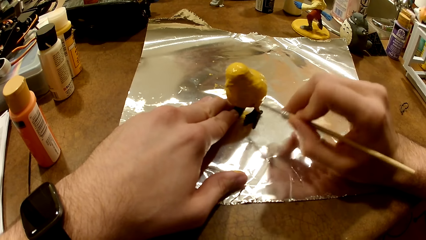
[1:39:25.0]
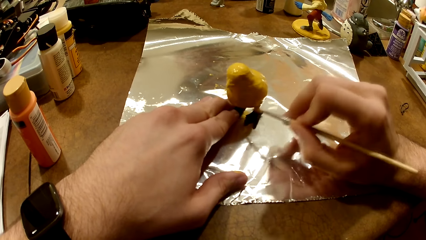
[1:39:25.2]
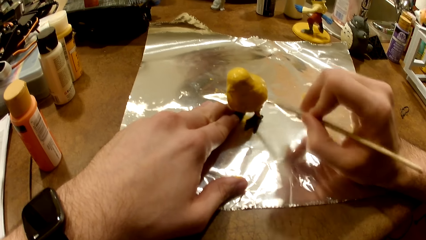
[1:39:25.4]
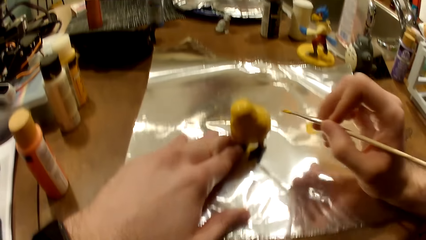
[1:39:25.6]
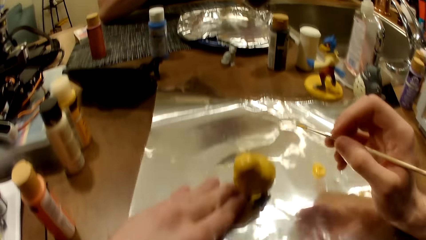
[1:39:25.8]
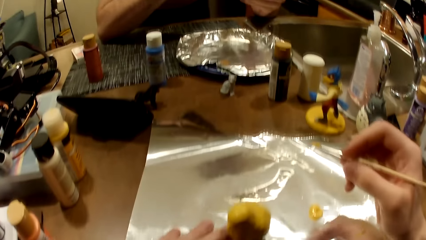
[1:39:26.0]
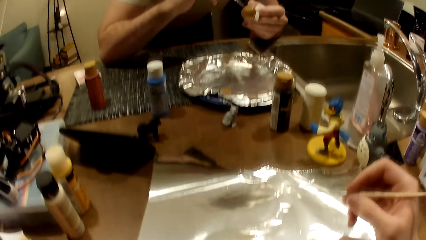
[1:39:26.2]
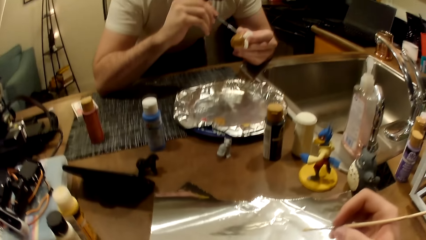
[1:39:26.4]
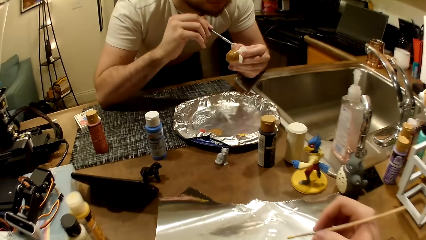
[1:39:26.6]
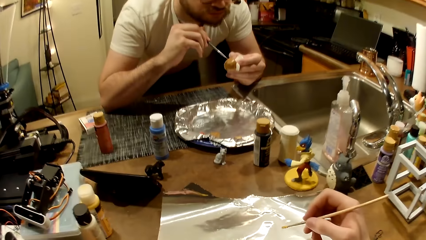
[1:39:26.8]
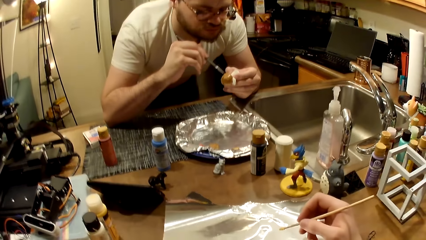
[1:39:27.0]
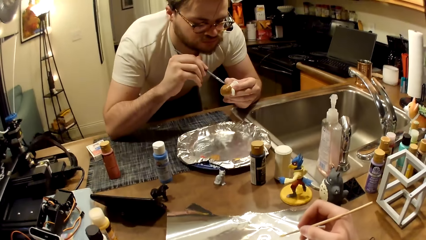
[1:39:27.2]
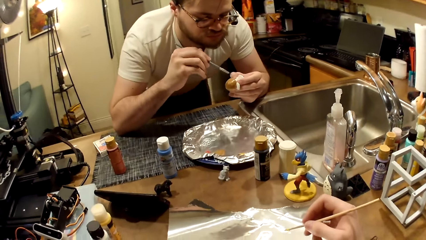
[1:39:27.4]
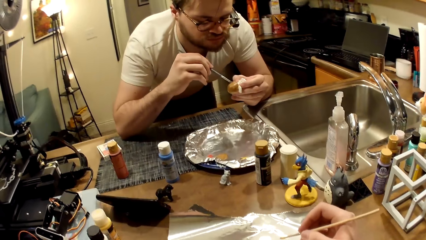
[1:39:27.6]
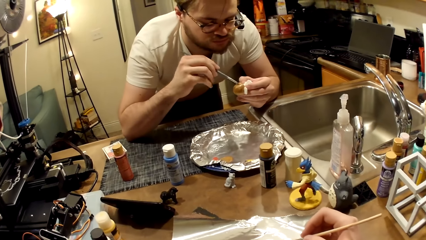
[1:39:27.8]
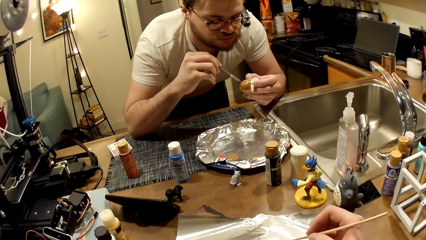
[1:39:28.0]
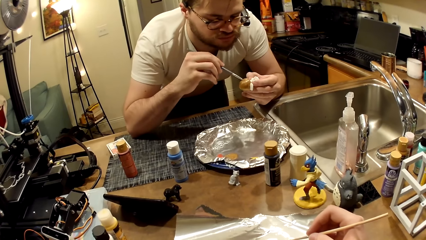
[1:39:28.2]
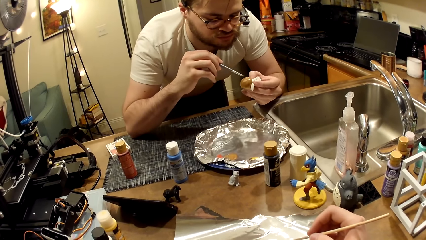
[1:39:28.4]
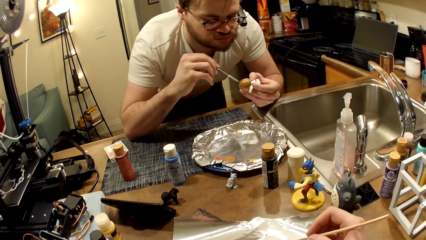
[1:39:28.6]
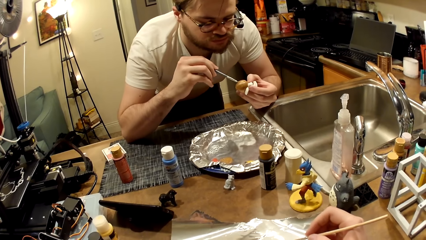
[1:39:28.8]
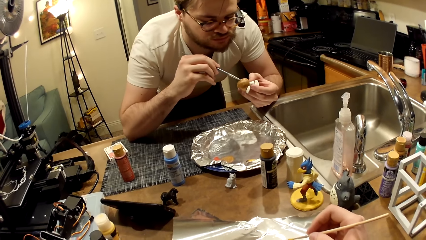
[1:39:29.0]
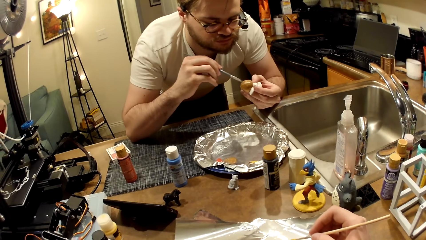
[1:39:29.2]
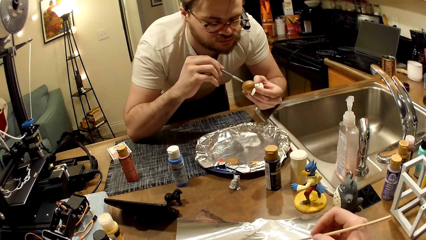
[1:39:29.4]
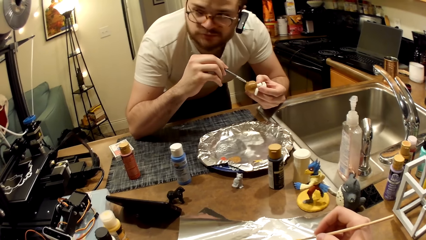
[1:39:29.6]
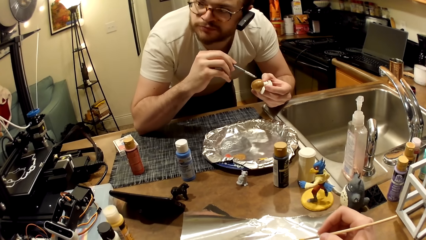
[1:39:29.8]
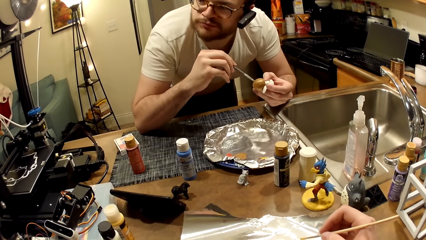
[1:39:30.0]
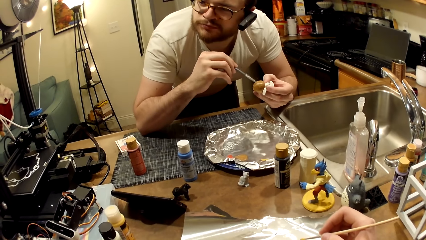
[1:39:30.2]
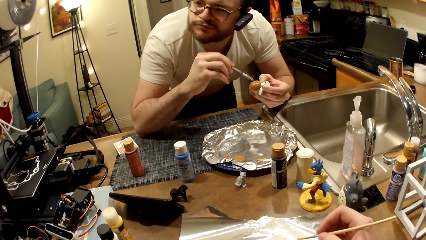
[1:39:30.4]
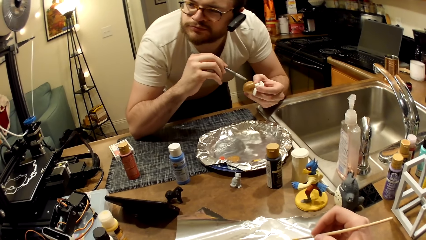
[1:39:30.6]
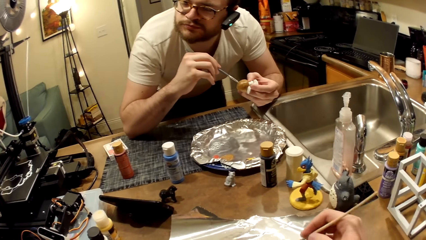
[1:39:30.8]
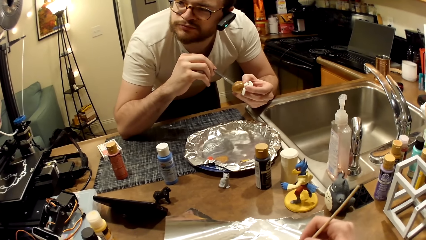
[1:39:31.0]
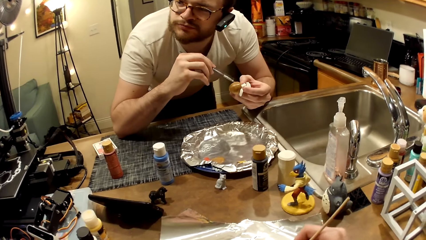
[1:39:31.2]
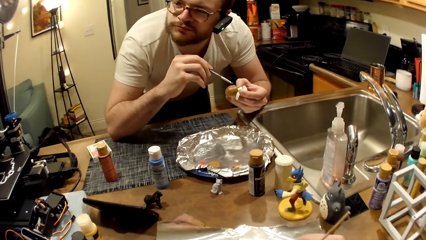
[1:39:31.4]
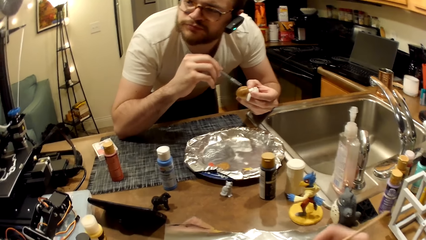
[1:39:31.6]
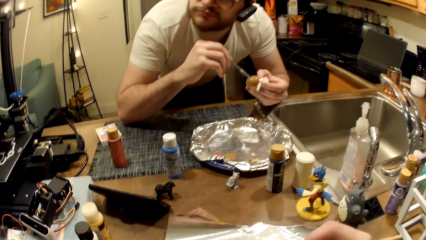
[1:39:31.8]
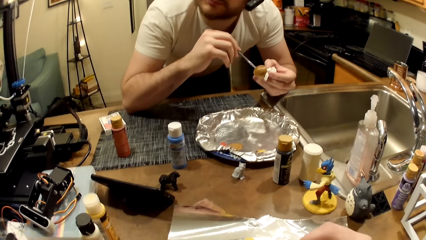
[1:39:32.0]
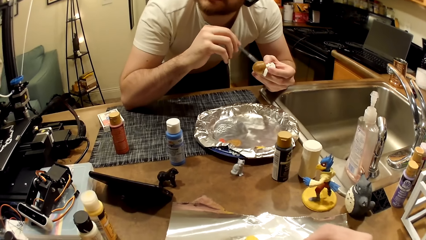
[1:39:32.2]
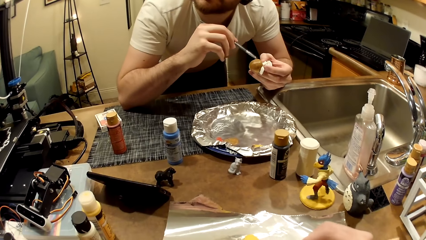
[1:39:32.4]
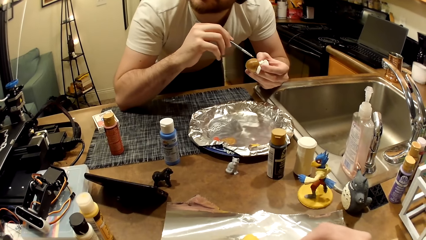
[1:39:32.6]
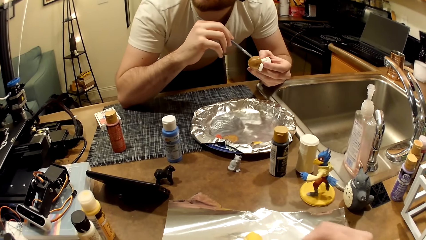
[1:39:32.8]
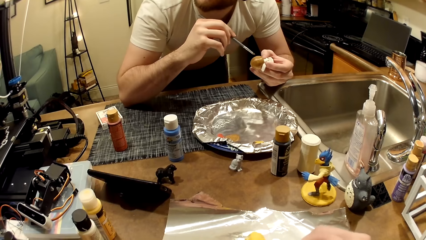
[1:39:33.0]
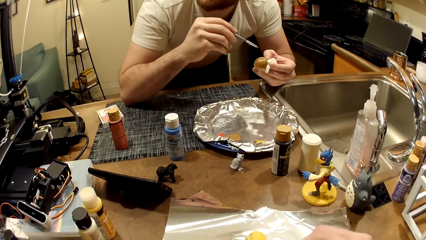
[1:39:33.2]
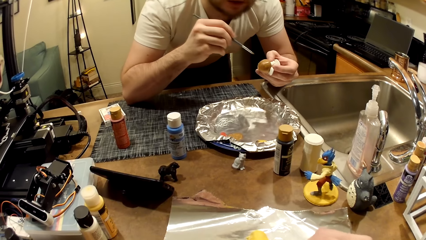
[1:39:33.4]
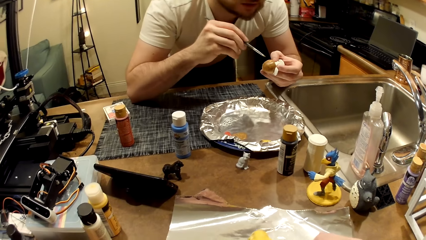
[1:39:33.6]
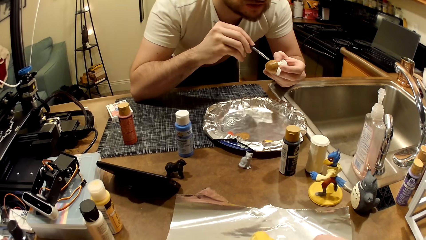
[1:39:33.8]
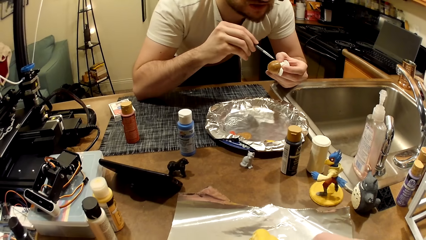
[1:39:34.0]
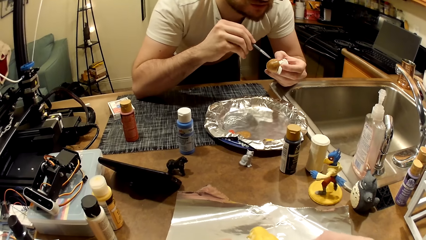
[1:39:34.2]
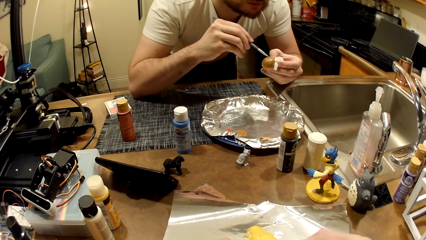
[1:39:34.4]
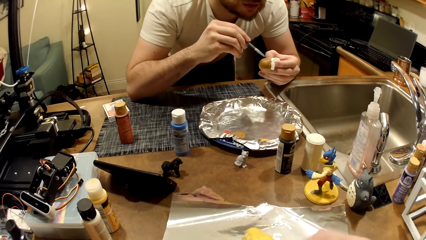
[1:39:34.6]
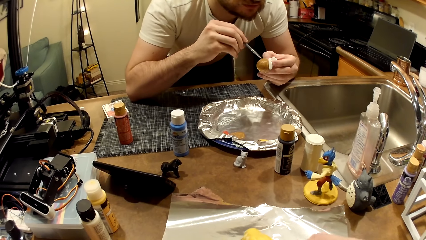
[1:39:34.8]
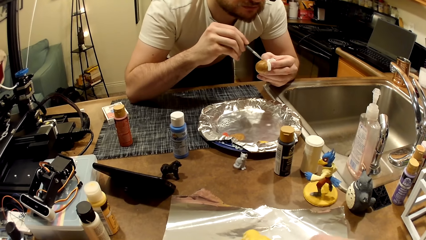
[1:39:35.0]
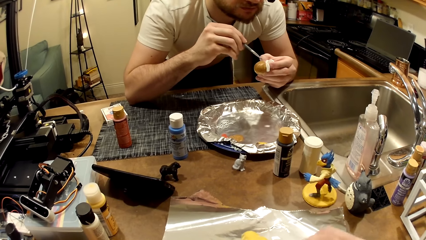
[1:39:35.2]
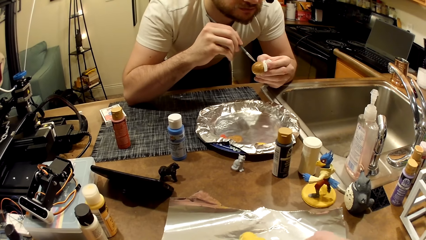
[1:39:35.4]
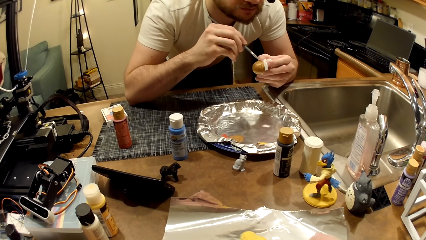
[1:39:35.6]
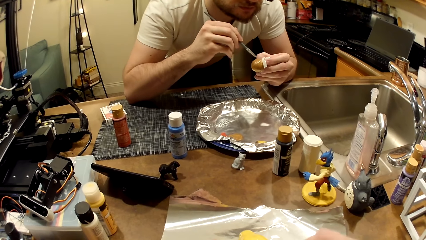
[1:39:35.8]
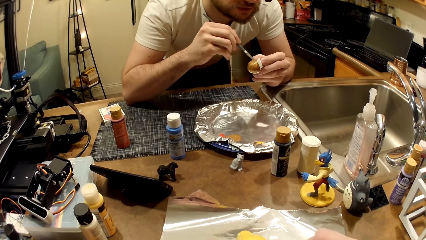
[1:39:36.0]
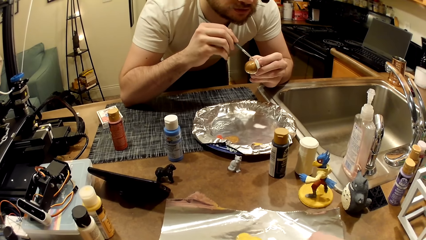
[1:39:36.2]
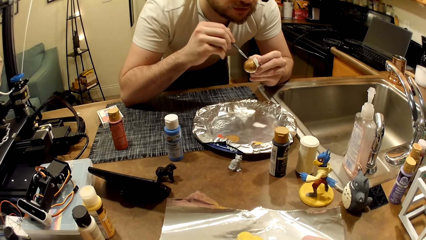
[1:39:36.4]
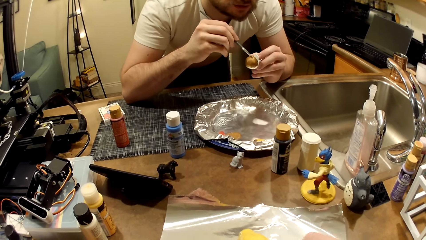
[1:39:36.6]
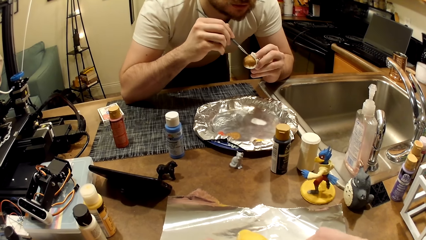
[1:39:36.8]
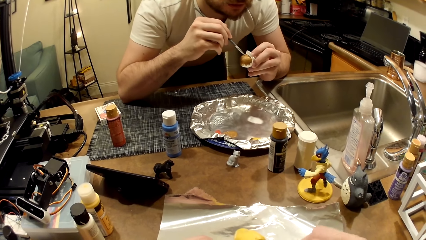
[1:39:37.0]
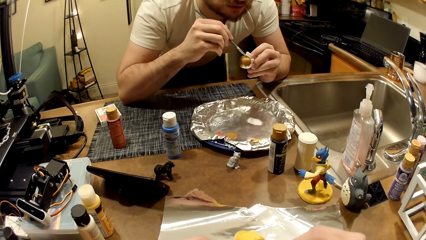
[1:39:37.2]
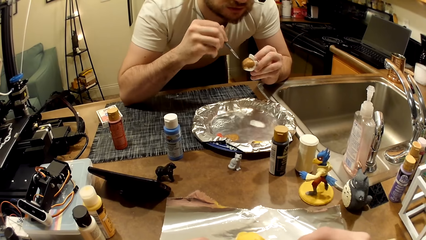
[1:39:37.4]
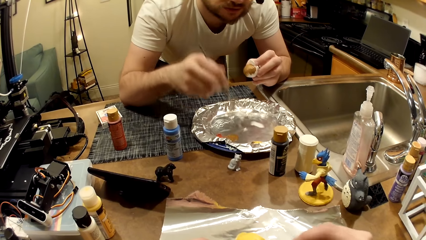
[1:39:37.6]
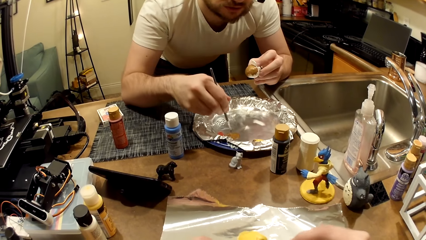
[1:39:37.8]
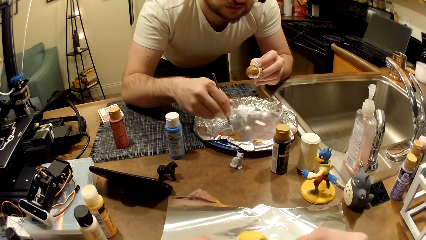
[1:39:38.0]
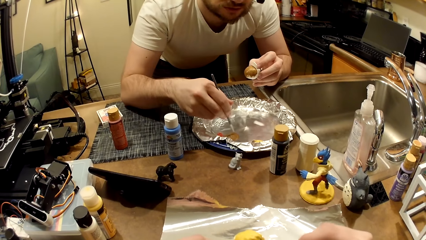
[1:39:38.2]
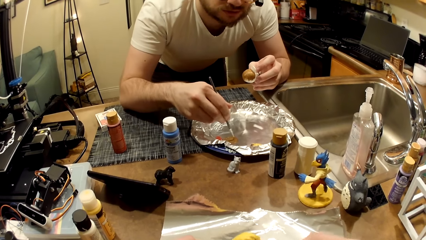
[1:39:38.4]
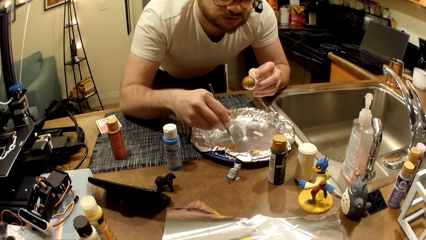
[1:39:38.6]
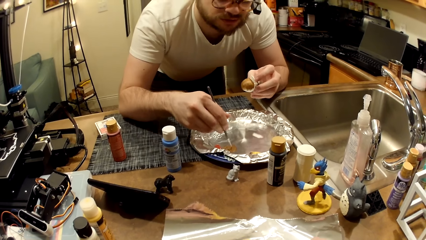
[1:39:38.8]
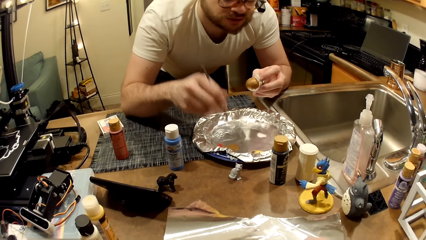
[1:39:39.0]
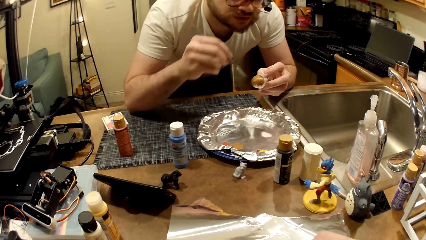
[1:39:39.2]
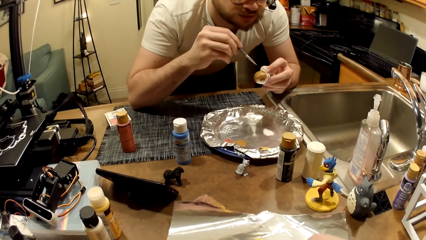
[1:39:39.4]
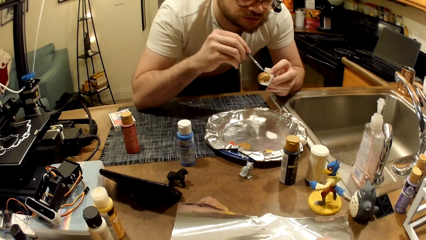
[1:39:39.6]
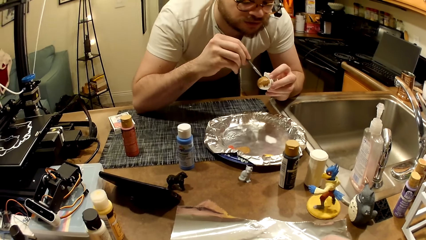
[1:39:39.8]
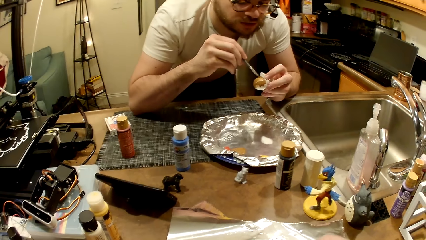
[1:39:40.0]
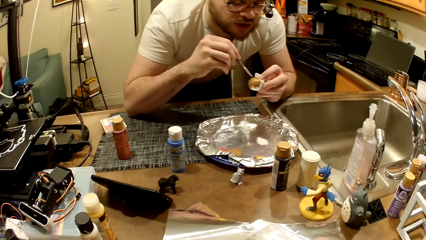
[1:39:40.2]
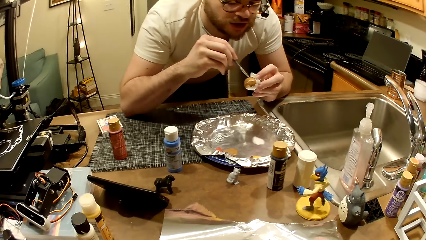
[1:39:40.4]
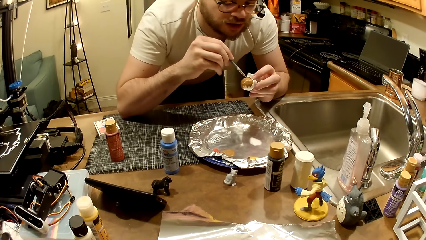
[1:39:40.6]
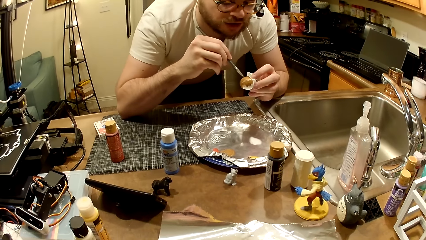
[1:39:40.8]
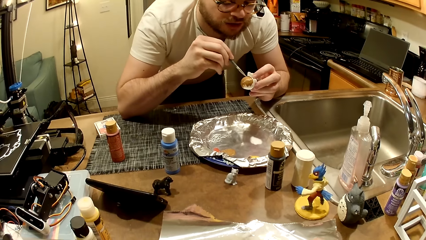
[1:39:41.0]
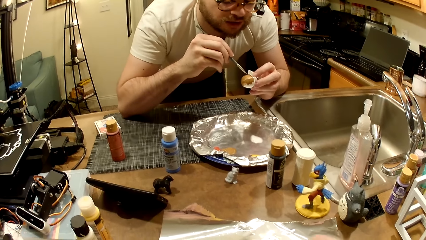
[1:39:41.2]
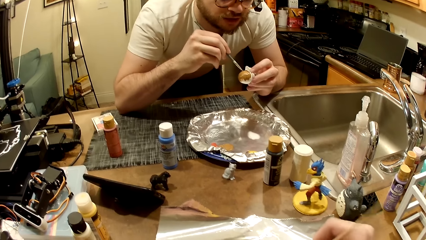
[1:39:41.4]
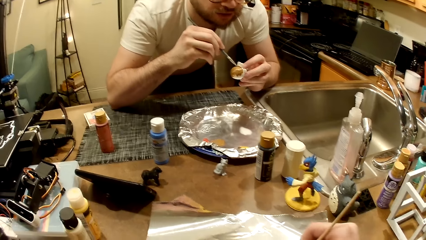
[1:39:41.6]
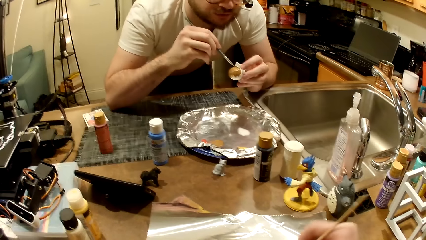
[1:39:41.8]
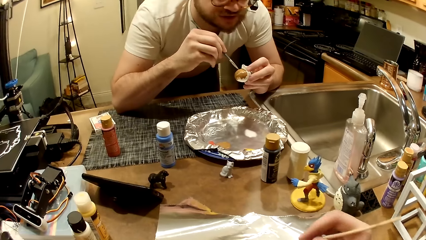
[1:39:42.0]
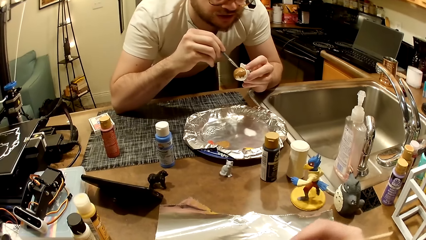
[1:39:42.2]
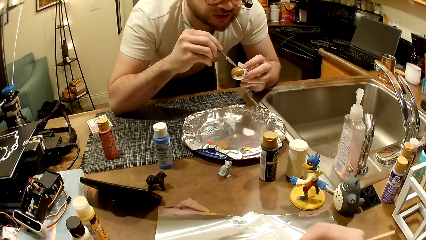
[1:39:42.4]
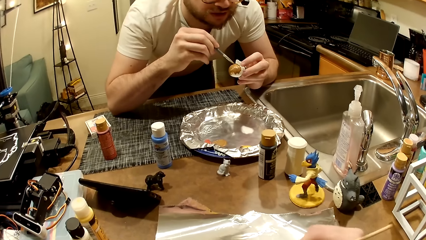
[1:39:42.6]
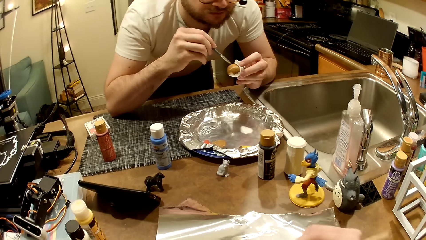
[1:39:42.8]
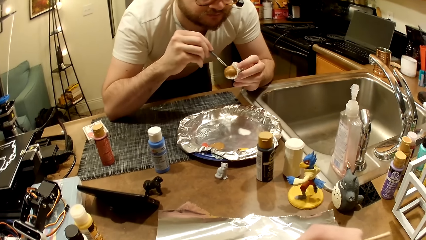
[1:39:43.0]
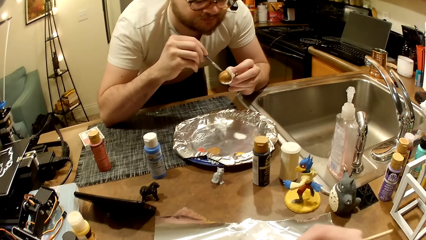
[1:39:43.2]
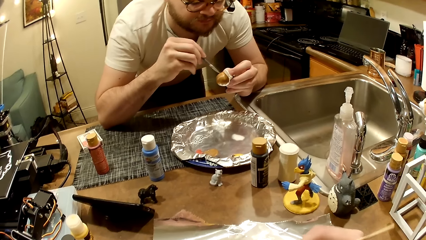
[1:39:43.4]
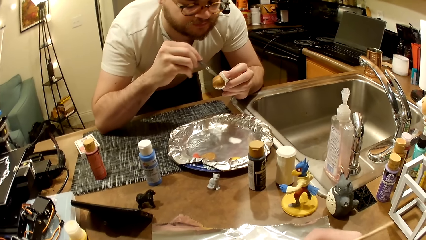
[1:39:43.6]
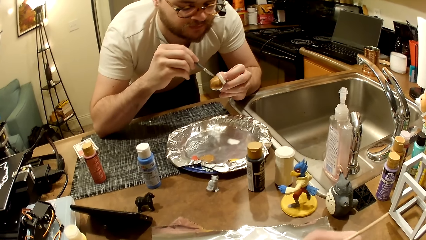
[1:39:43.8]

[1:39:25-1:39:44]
The camera wearer looks at a man. The man paints the sculpture of something. The man stirs the brown oil paint in the tray with the paint brush, and puts the paints on the brush. The man paints the figurine with a painting brush. The camera wearer paints the figurine.
